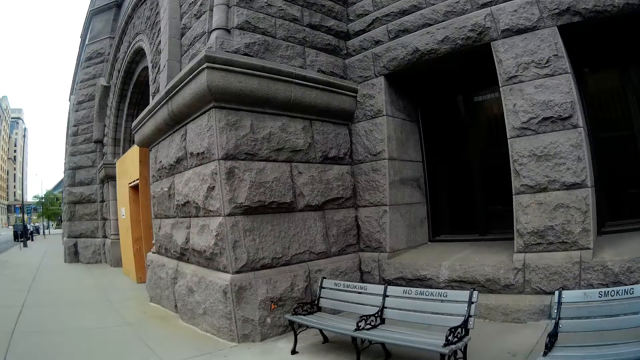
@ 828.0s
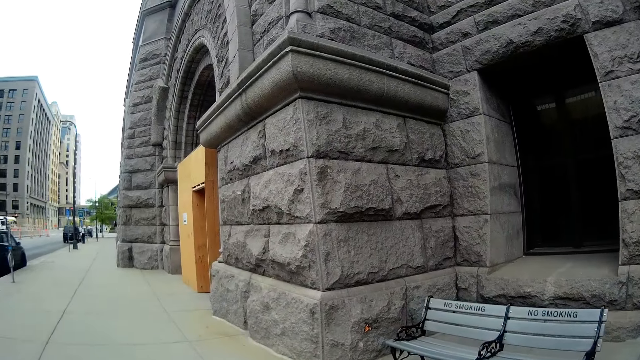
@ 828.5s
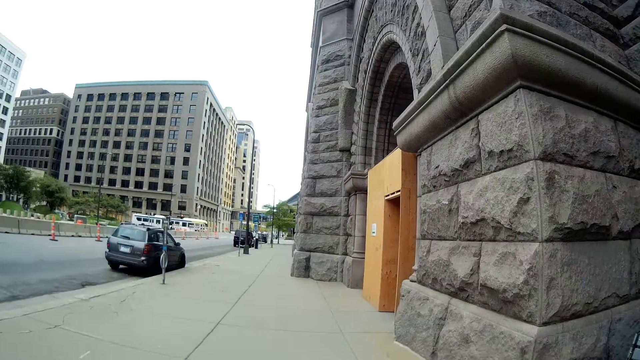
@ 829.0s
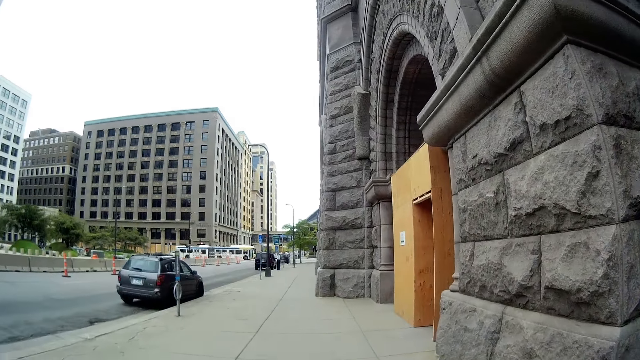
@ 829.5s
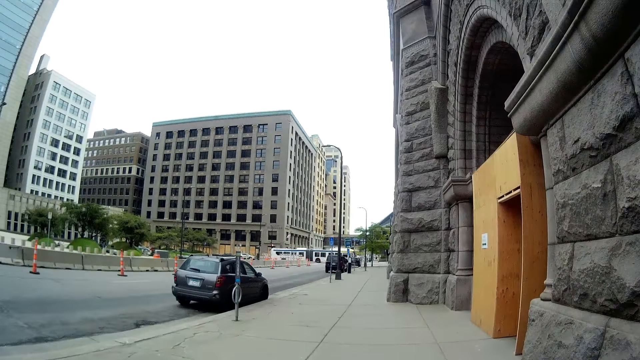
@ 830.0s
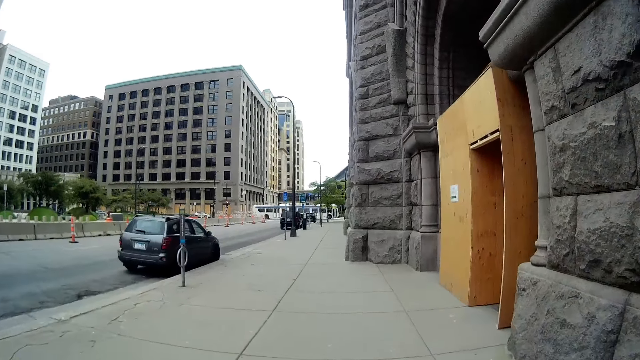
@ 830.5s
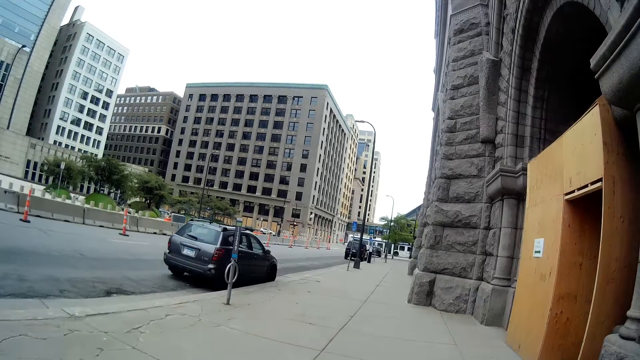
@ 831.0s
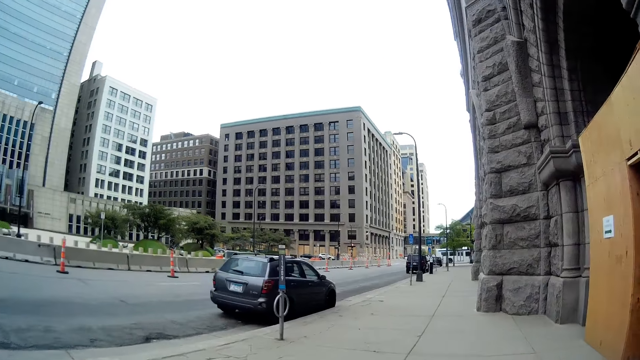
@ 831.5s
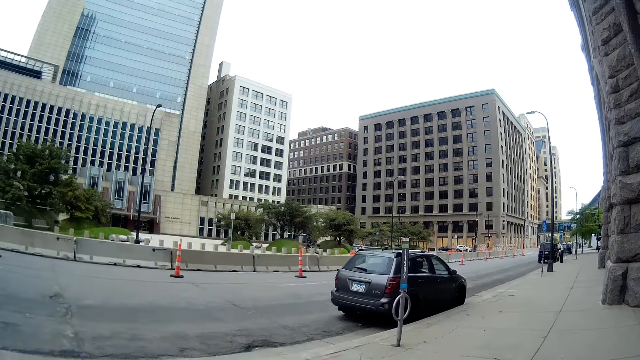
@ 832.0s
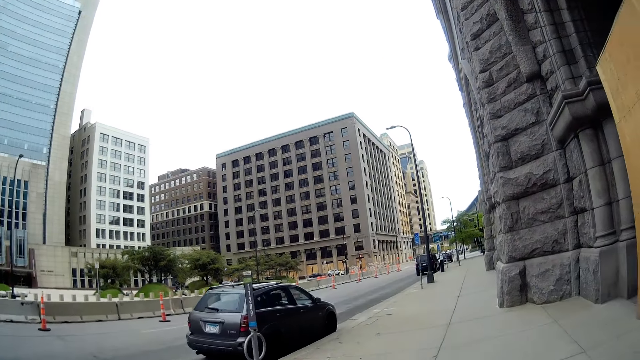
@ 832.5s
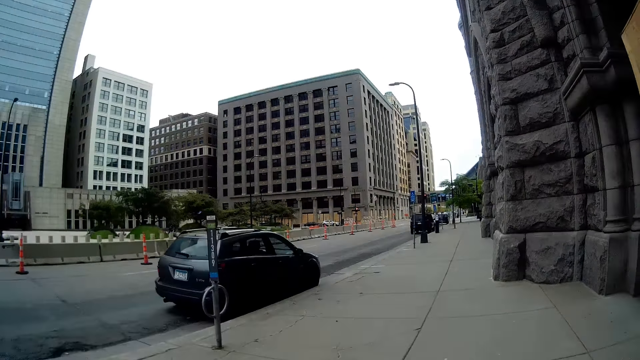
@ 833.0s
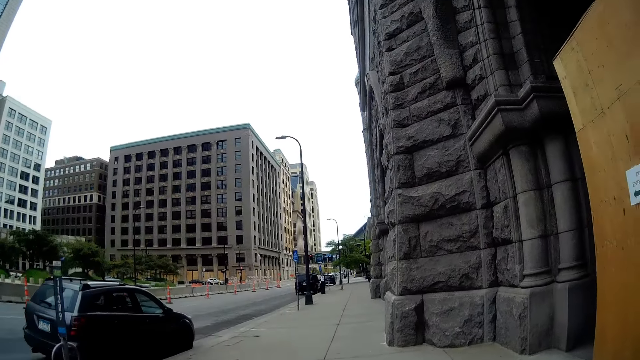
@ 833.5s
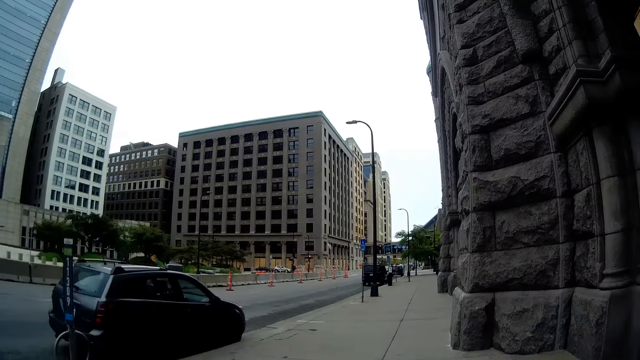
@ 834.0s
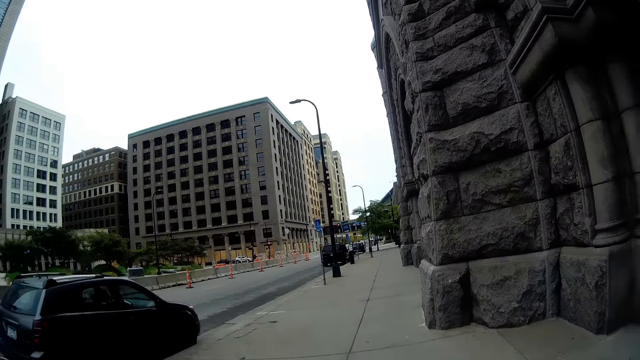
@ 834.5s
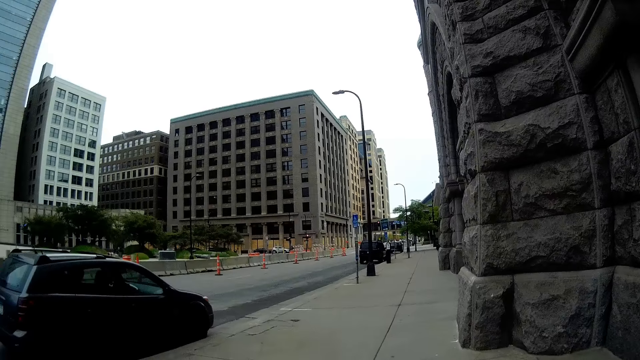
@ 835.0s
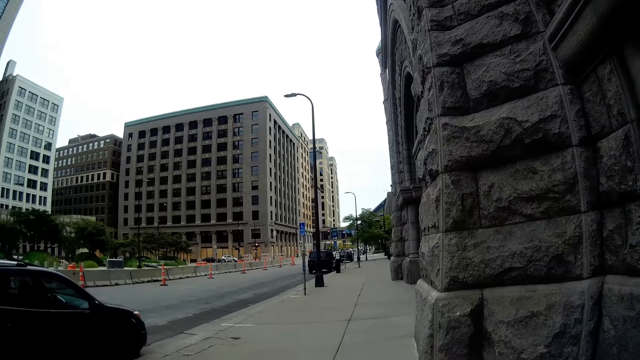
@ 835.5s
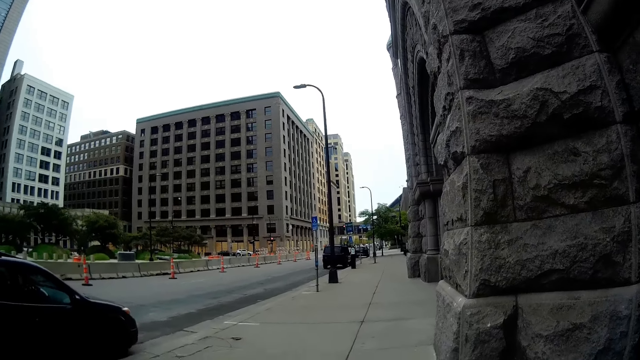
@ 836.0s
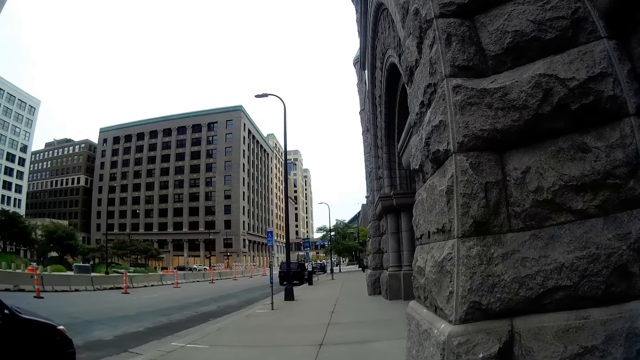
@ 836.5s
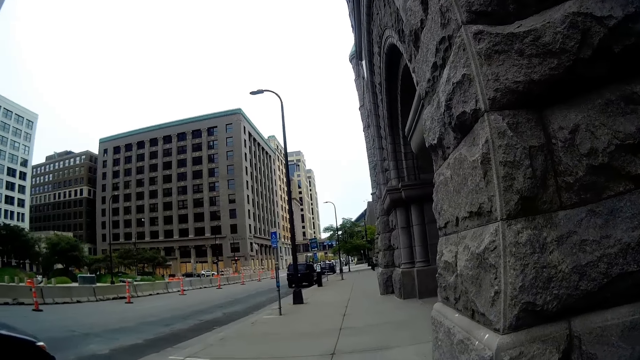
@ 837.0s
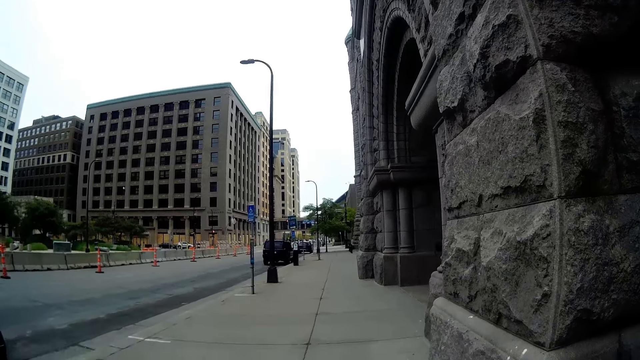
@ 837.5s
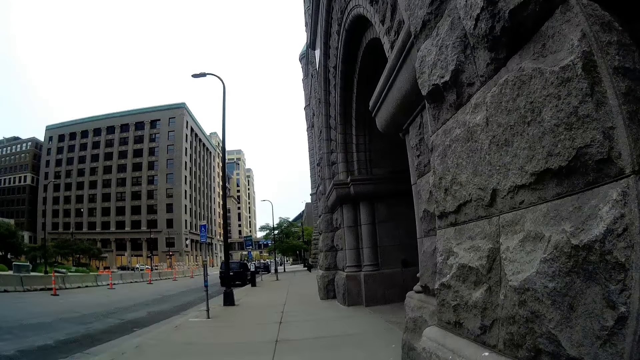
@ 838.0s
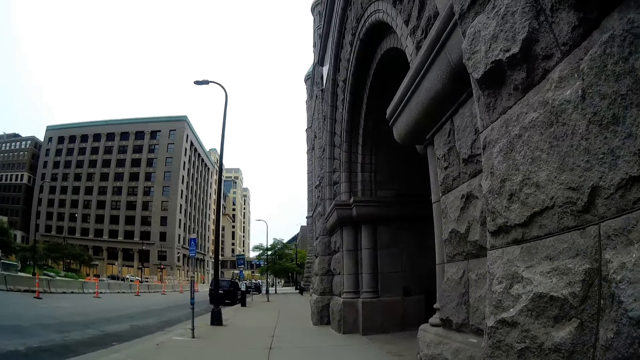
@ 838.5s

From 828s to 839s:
The camera wearer talks with the woman.

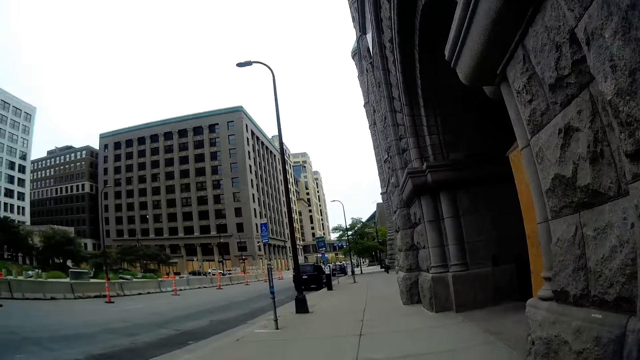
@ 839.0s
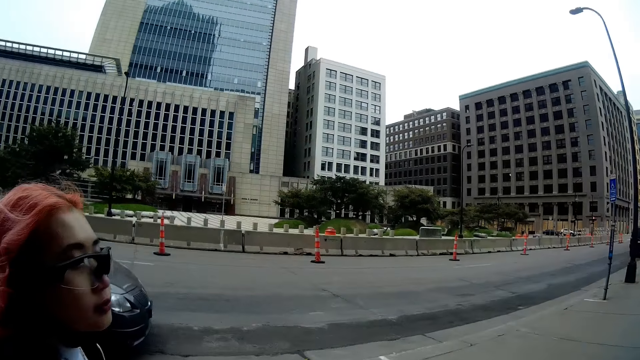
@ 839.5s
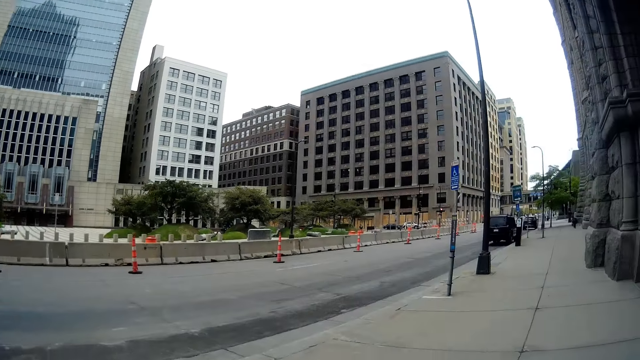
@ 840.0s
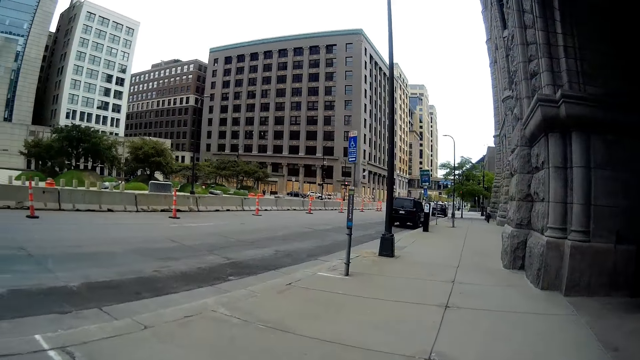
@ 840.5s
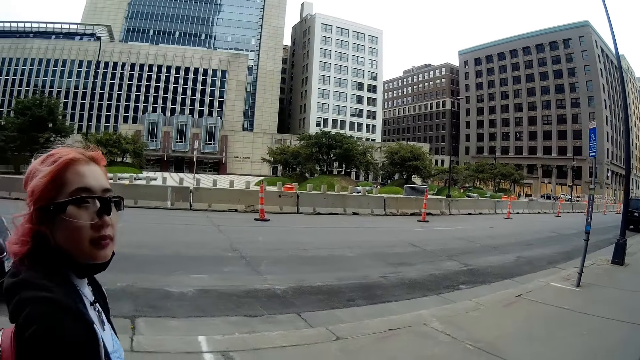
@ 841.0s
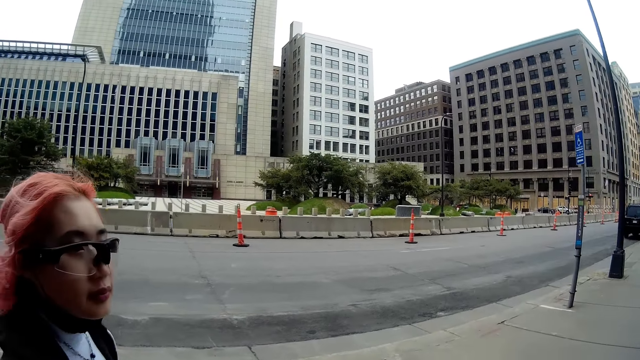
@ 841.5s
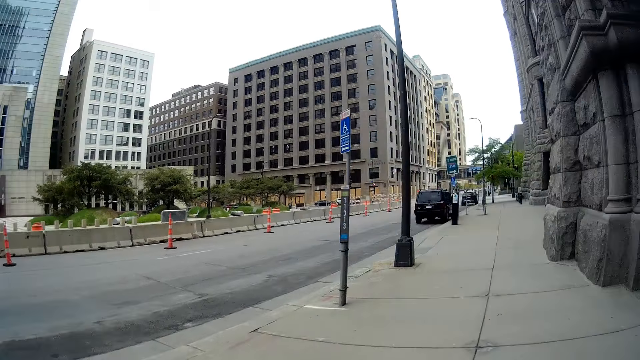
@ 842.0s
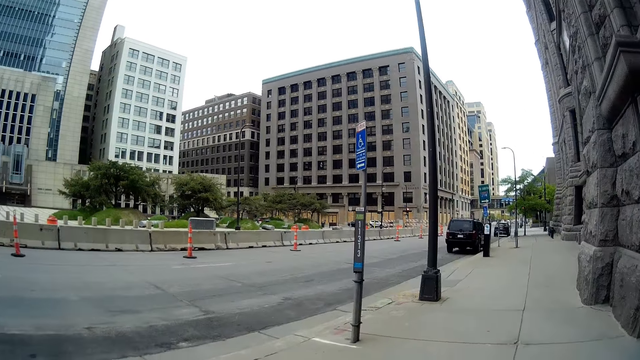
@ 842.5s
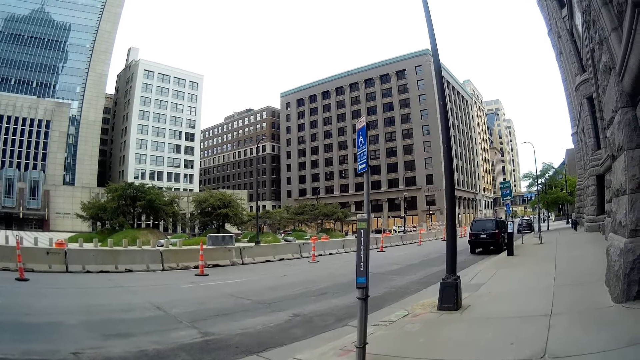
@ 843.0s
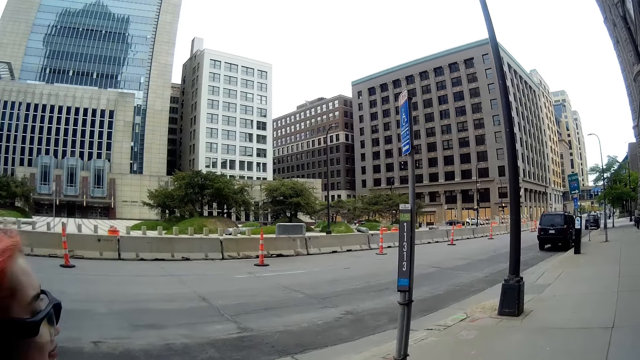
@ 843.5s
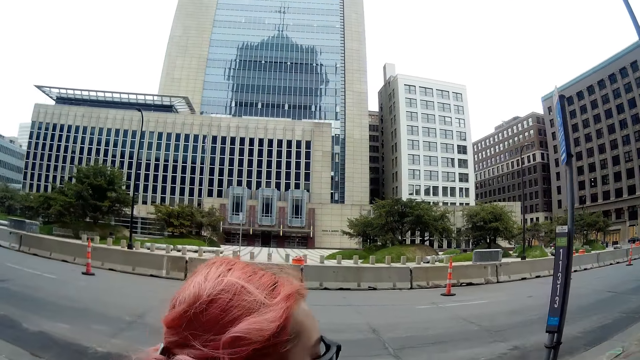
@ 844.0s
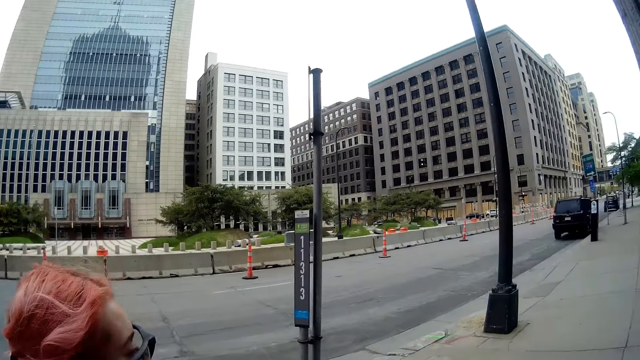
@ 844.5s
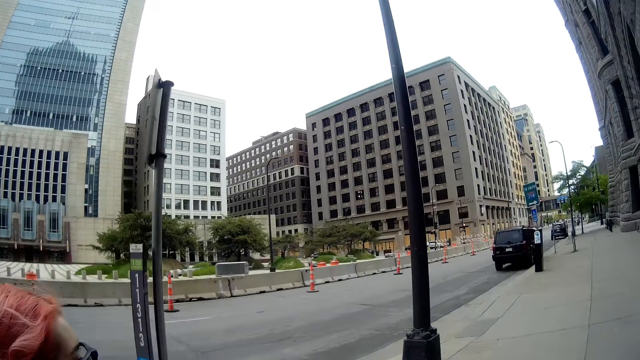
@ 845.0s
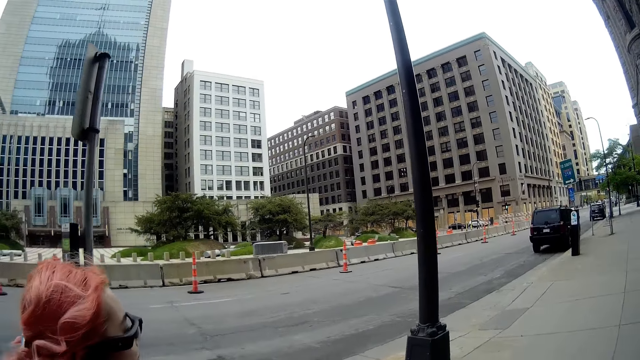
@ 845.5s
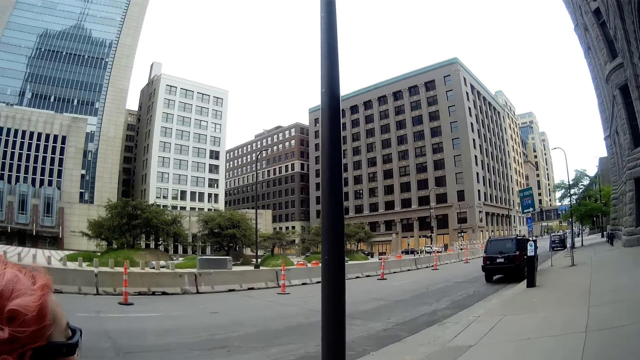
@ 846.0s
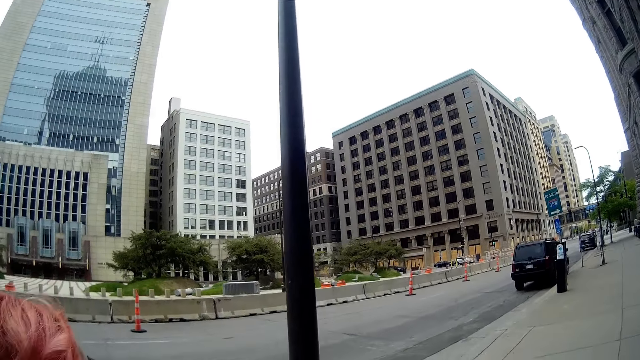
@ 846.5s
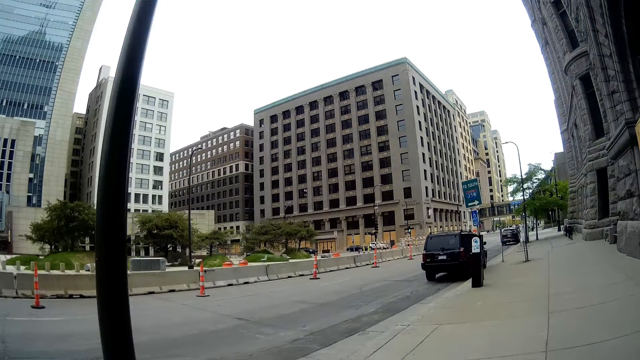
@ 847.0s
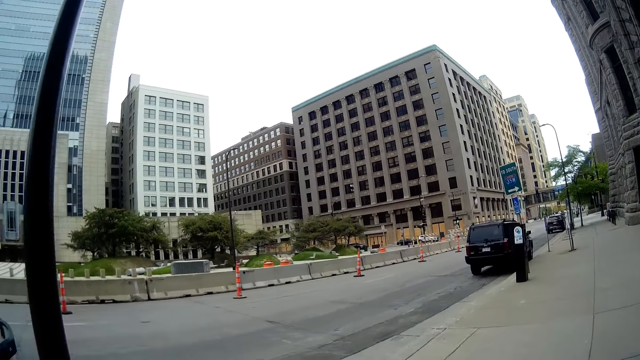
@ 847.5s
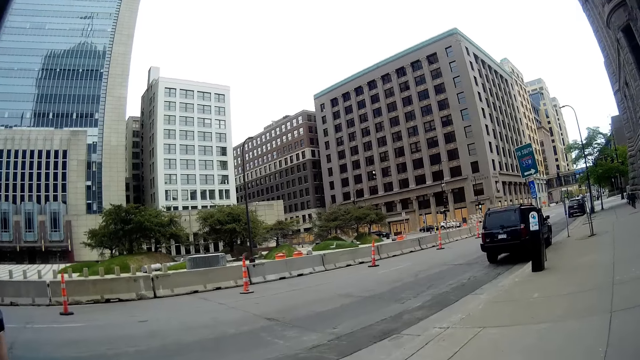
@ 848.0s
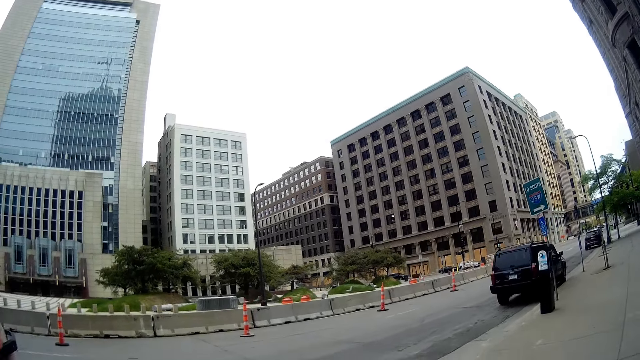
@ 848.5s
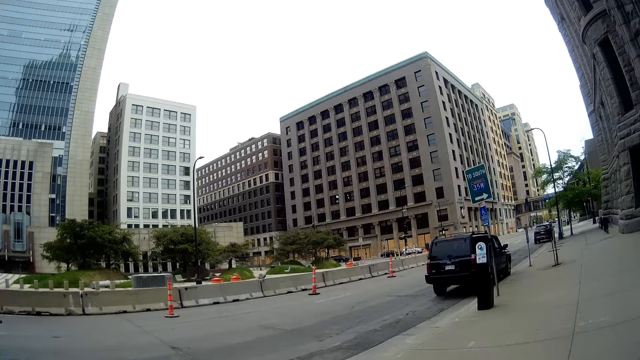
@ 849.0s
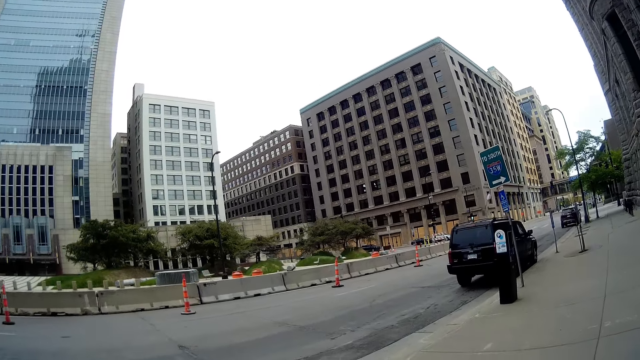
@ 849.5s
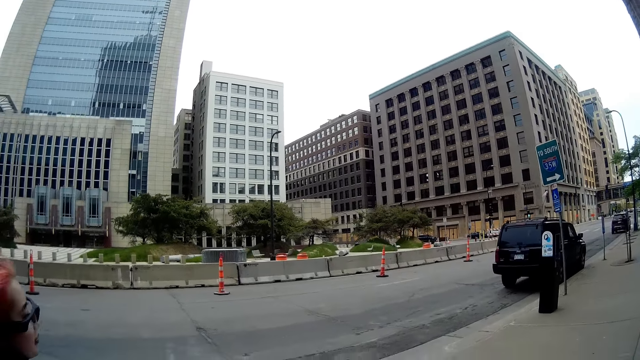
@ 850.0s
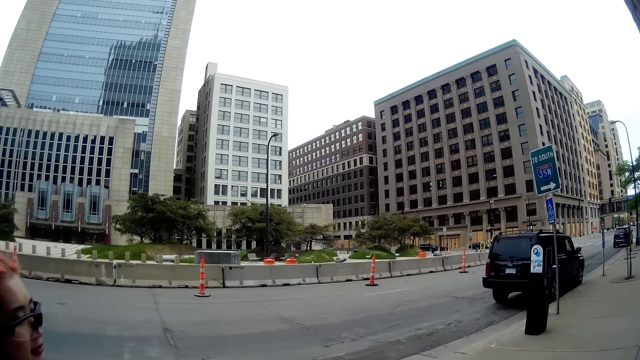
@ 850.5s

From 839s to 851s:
A woman looks at the camera wearer. The camera wearer converses with the woman. The woman is walking and is talking.
